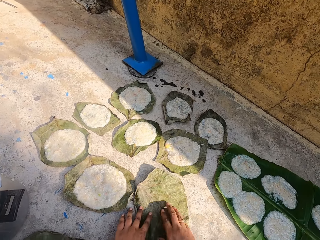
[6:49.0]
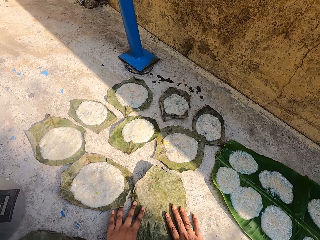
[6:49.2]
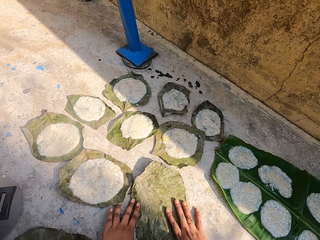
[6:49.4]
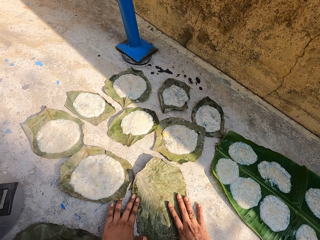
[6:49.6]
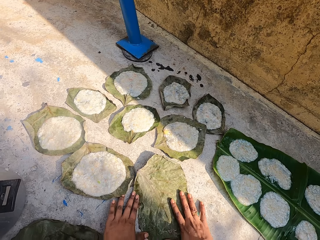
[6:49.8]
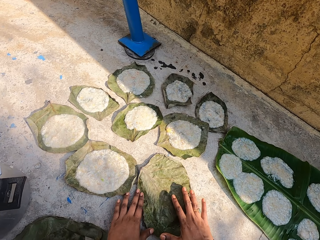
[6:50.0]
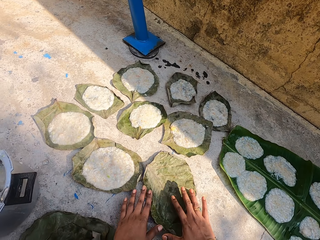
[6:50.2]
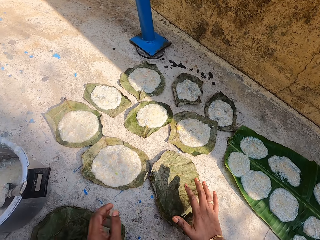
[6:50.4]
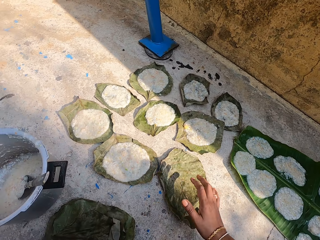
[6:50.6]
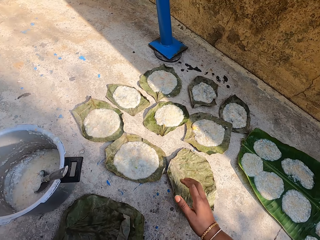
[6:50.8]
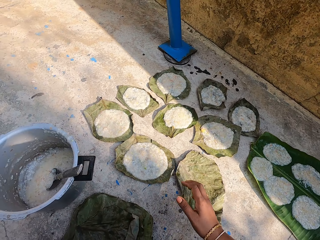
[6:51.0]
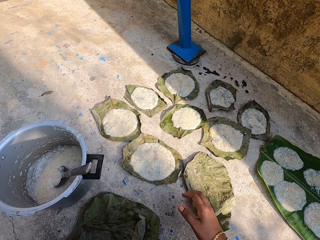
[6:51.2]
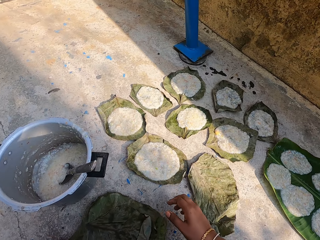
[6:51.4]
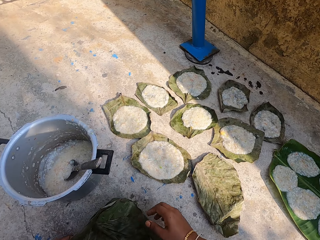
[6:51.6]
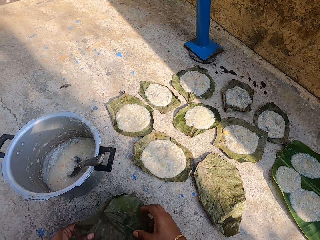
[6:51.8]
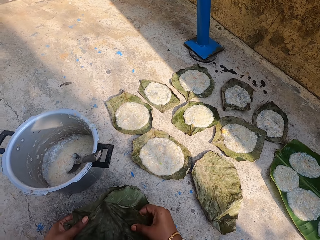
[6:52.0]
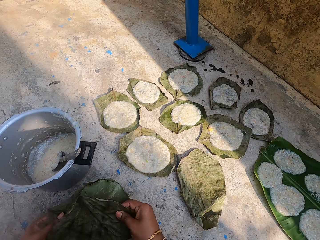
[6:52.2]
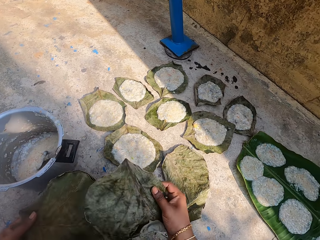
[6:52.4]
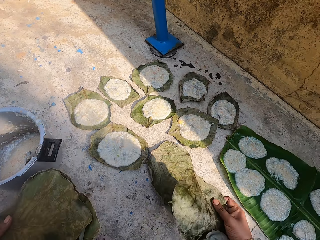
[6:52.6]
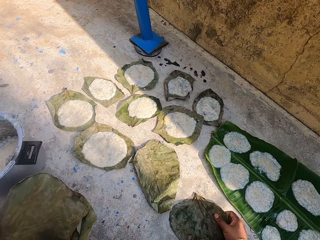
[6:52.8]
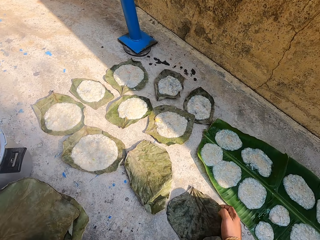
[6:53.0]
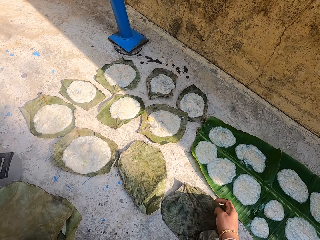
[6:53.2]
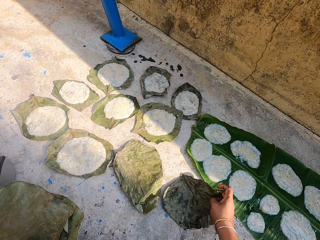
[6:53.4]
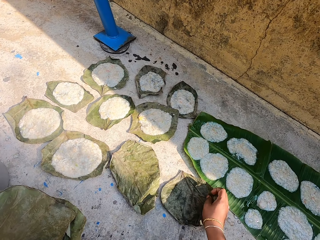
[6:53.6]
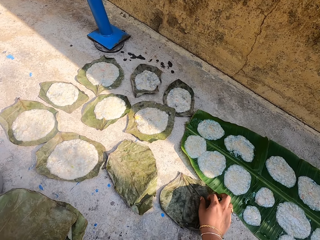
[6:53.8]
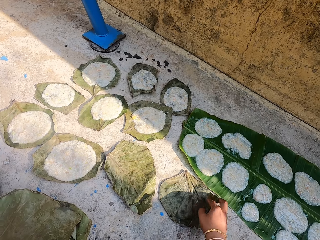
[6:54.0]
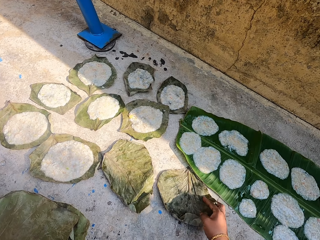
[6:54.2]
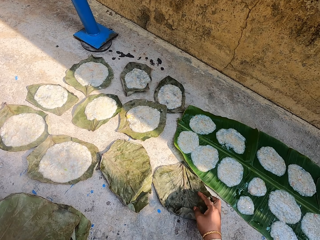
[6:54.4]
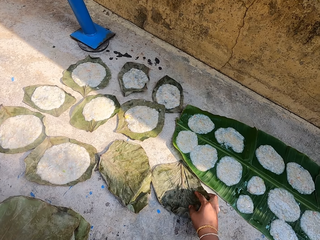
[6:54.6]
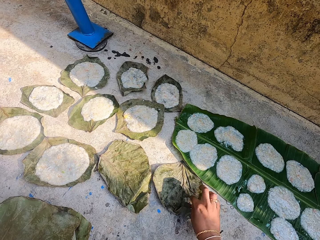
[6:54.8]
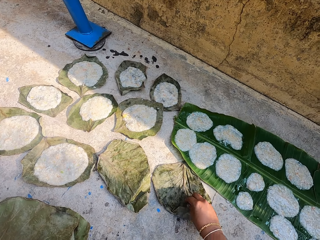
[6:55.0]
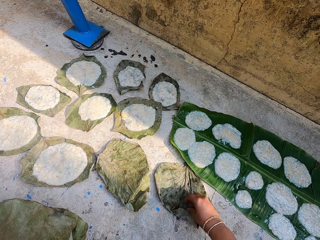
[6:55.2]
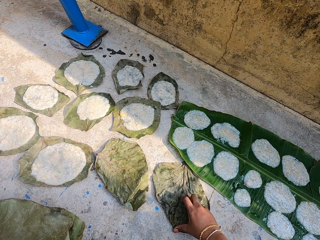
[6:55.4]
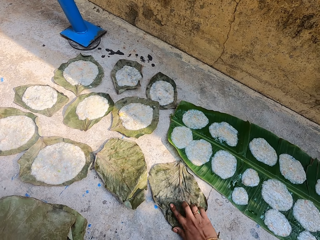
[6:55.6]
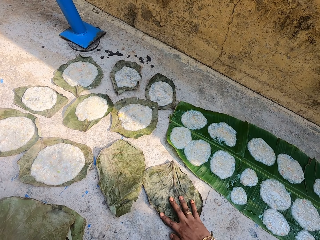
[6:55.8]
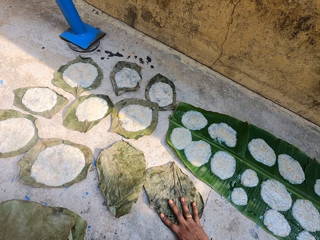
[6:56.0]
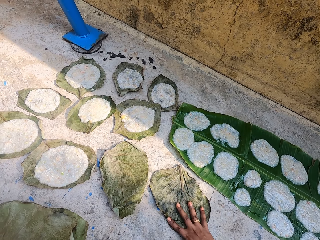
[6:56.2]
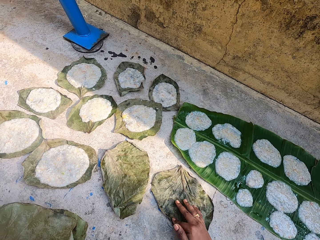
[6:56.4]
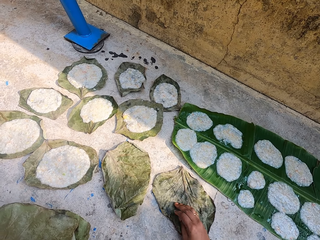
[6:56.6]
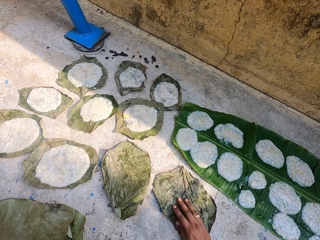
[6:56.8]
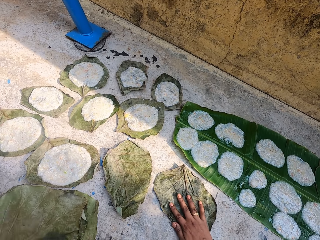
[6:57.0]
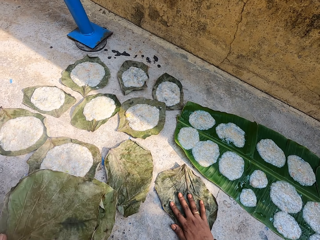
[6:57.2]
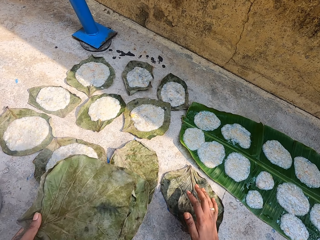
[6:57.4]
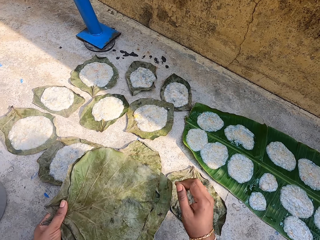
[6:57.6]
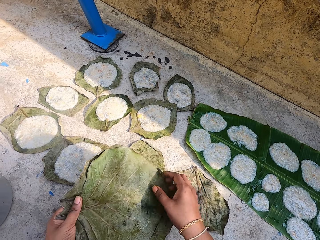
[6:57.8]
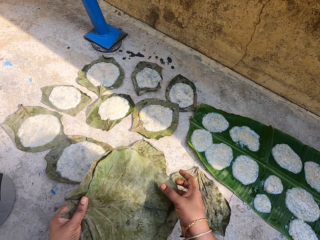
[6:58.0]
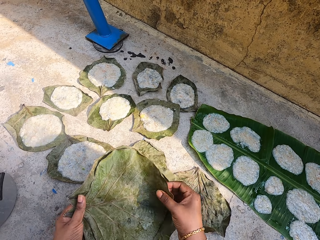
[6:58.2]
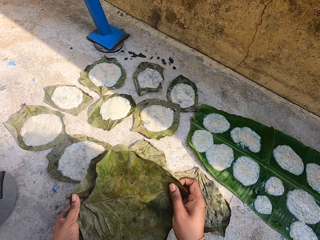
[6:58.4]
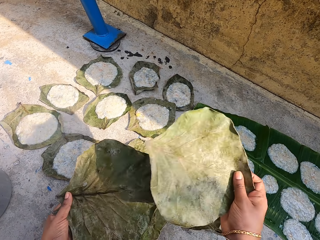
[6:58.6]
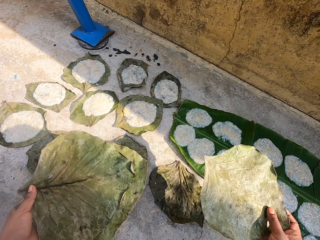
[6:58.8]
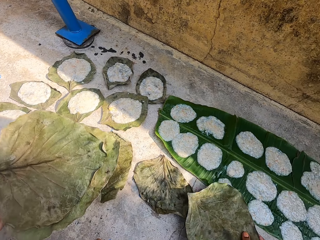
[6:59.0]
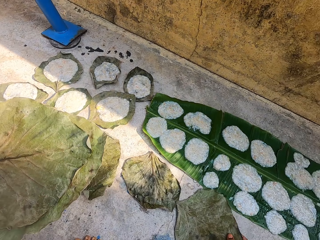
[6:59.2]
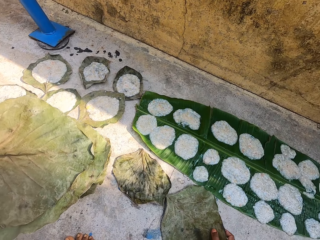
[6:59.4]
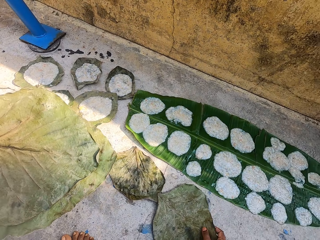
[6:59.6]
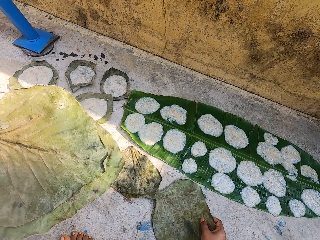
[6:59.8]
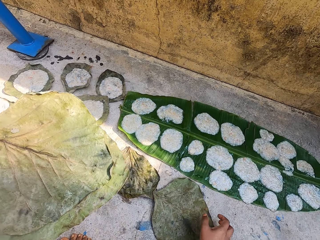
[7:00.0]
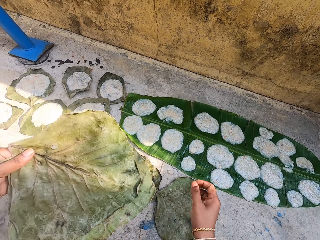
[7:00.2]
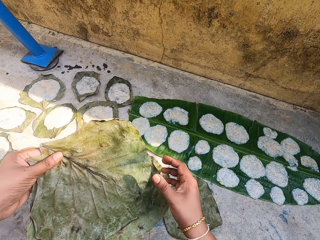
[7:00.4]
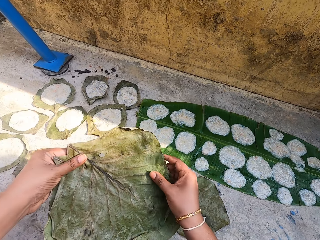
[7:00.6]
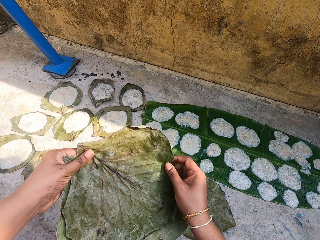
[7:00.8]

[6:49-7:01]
The camera wearer stretches the leaf. They pick up leaves. They pick up the leaf on the floor. They put the leaves on the floor. They stretch the leaf. They pick up the leaf and put the leaf on the ground.

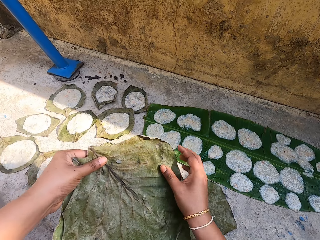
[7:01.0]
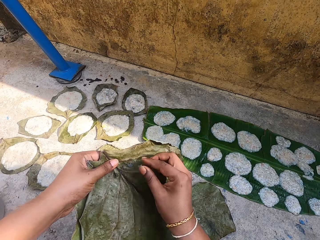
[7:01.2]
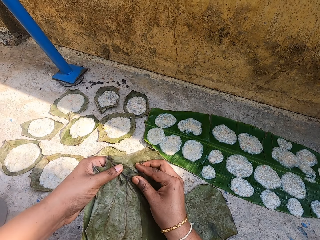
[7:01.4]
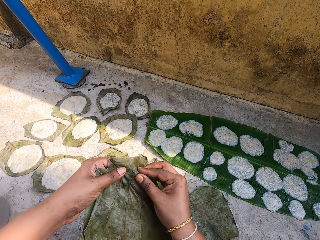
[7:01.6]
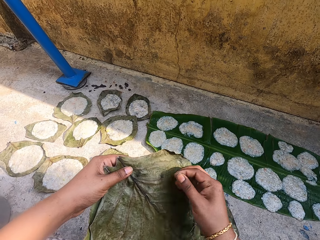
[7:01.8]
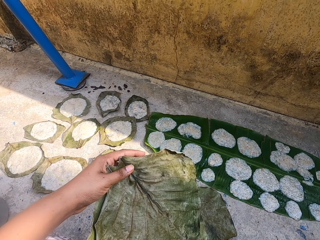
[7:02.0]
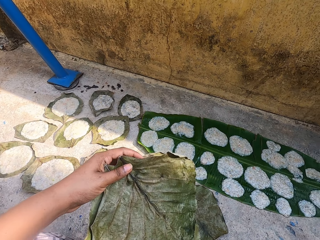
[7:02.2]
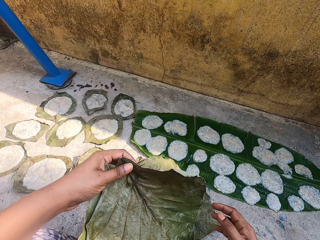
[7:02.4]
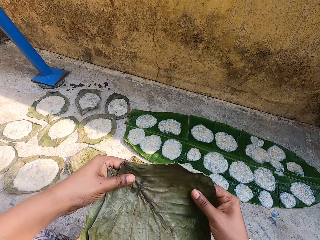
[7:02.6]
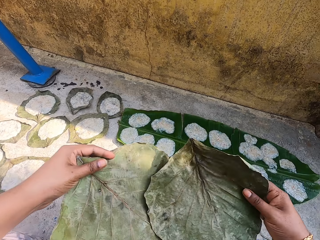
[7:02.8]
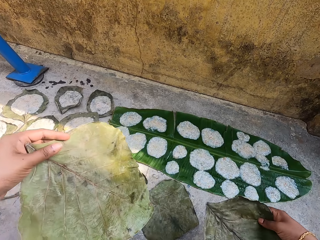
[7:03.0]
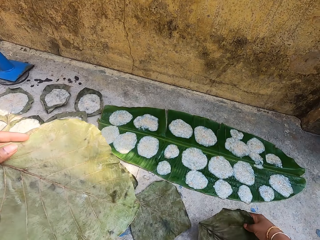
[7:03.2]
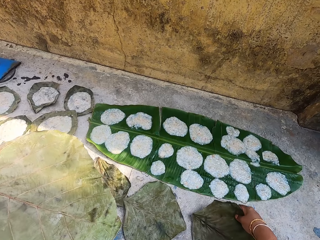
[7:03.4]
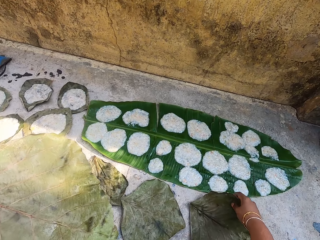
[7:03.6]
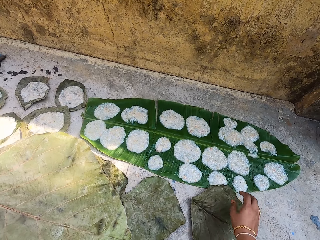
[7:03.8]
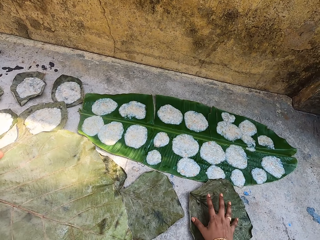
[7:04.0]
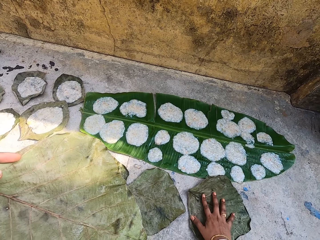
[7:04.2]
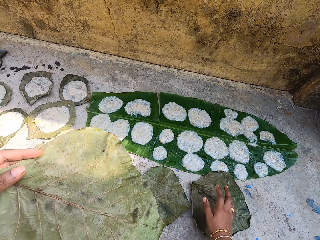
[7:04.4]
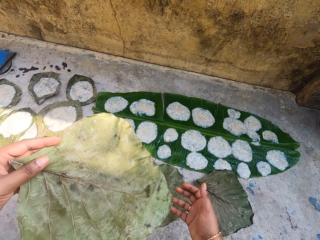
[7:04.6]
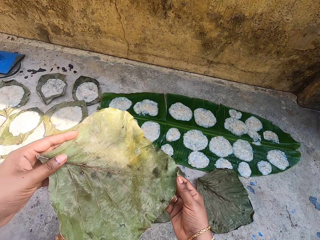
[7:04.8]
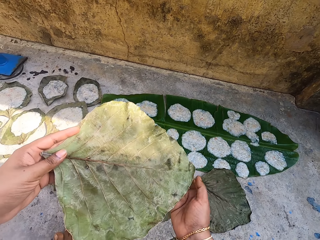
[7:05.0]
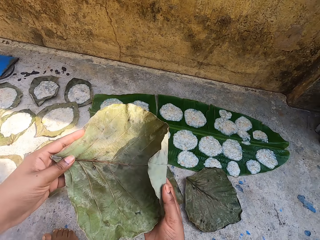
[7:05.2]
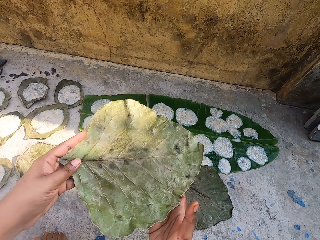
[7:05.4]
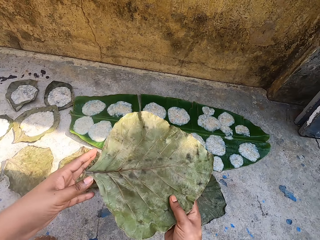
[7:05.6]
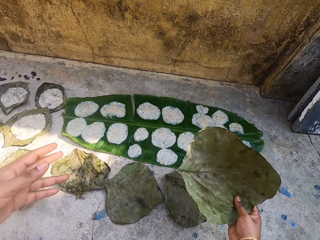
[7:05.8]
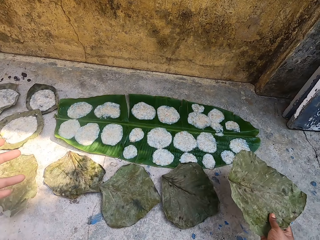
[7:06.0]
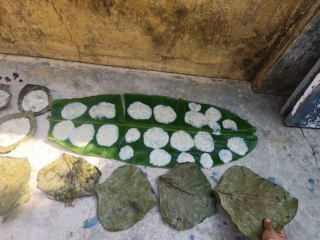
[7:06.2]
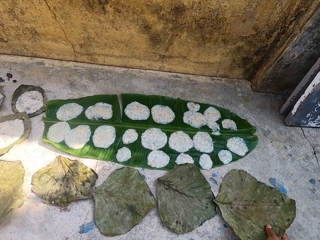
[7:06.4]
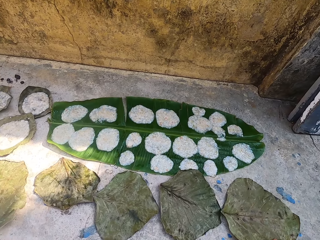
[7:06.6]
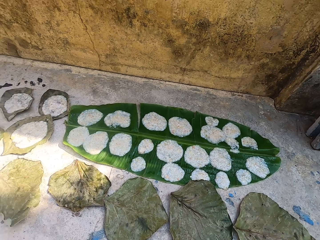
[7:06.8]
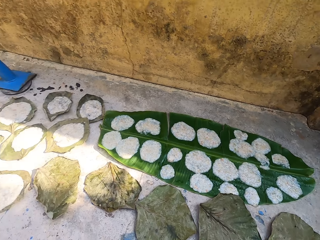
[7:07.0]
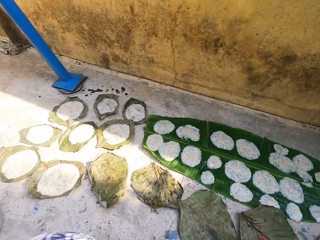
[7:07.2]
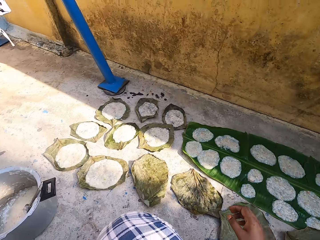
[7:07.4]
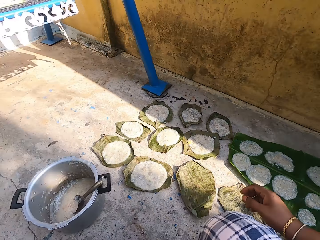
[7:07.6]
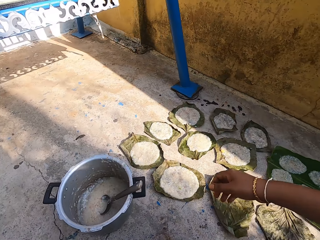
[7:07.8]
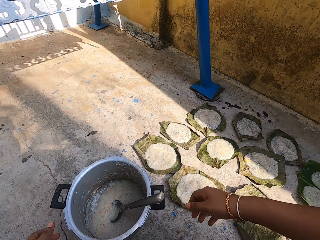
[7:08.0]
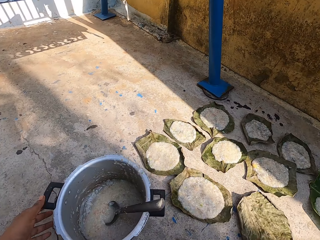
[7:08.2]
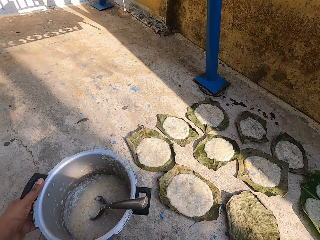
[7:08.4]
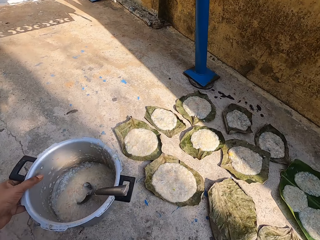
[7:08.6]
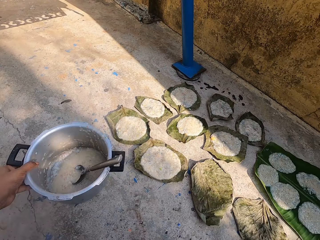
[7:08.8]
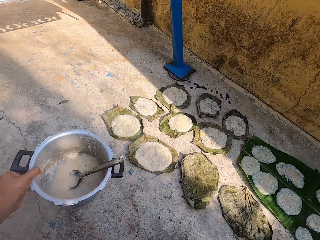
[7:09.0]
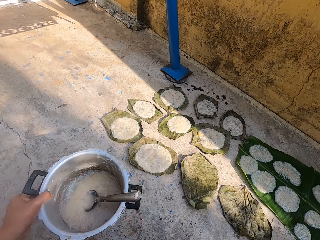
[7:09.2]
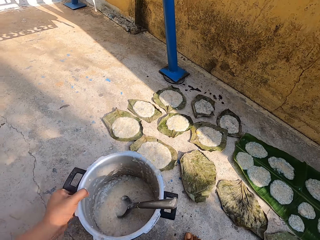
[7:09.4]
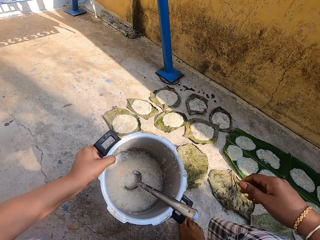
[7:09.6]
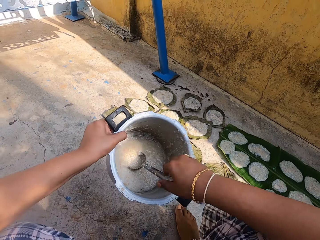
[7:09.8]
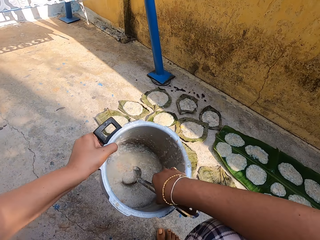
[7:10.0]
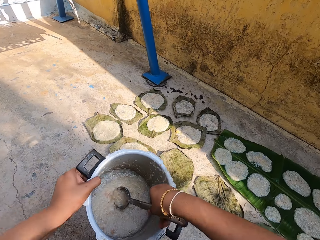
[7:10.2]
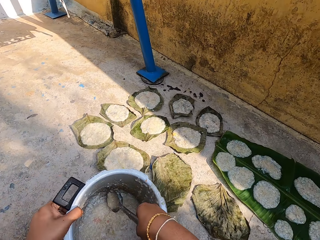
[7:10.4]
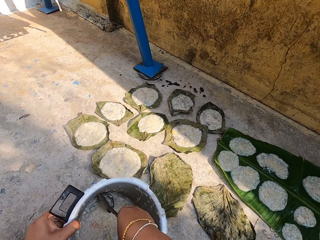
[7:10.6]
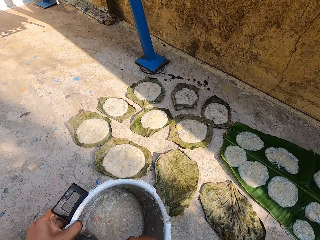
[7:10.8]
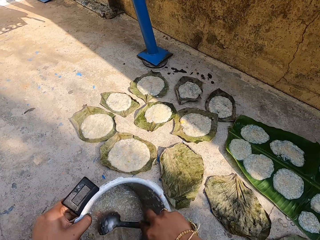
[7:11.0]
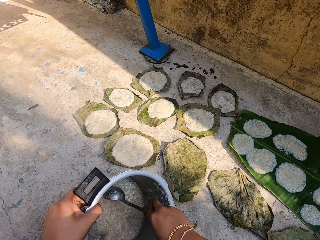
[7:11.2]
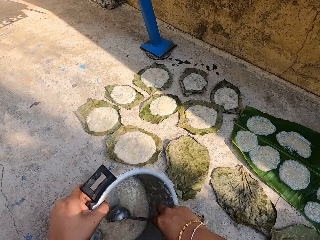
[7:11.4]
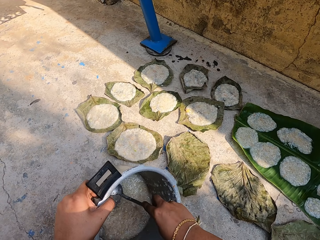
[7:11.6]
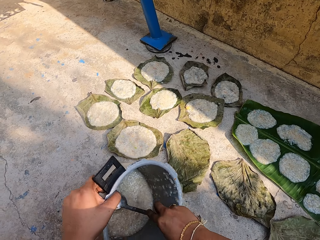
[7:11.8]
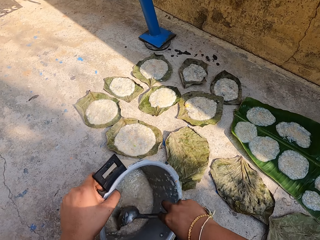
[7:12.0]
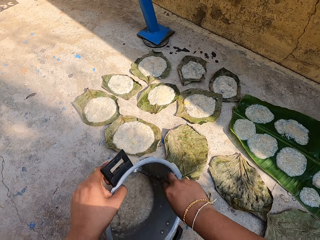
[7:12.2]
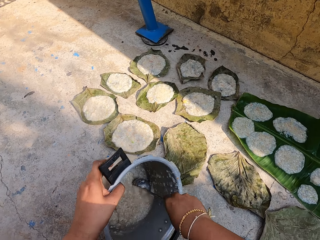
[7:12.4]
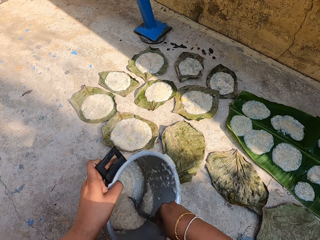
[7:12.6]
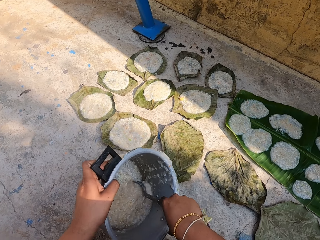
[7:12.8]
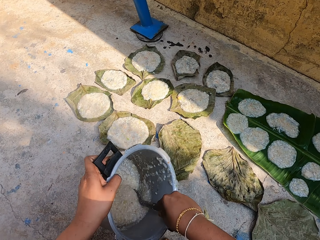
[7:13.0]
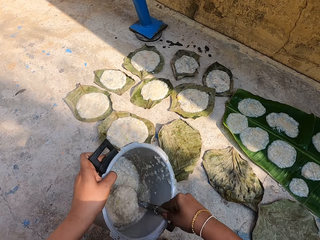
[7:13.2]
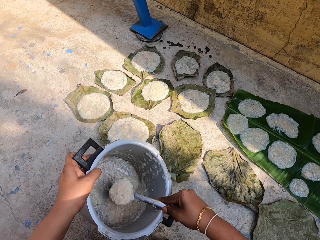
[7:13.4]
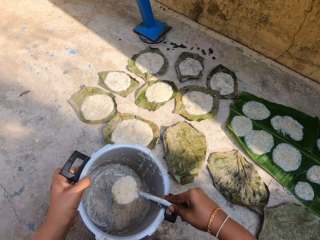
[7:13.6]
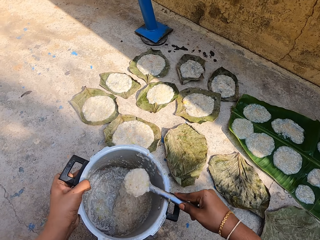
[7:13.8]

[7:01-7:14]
The camera wearer holds a leaf. They pick up something on the leaf. They throw something. They pick up the leaf and put the leaf on the ground. They pick up the leaf and put the leaf on the ground. They move around. They pick up the cooking pot on the floor. They pick up a spoon in the pot. They scoop the food in the cooking pot with the serving spoon. They stir something in the pot with the spoon.
